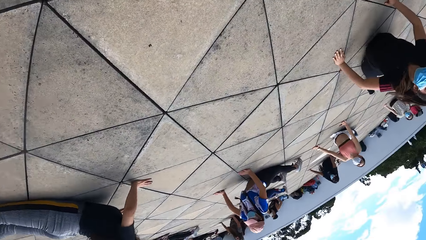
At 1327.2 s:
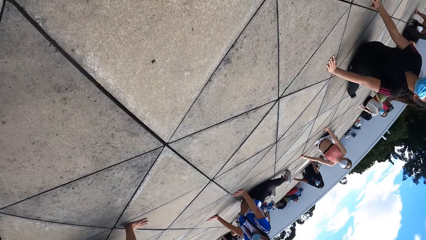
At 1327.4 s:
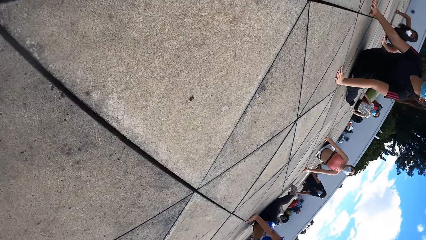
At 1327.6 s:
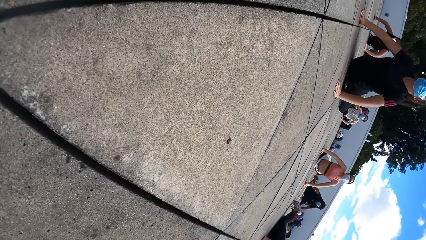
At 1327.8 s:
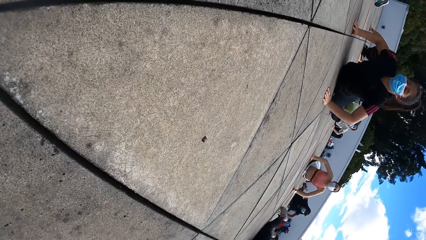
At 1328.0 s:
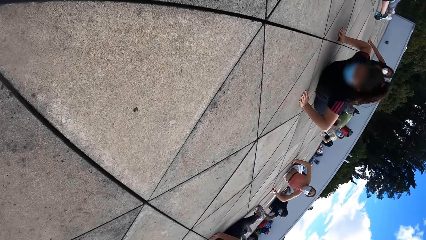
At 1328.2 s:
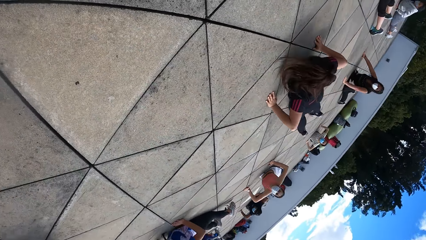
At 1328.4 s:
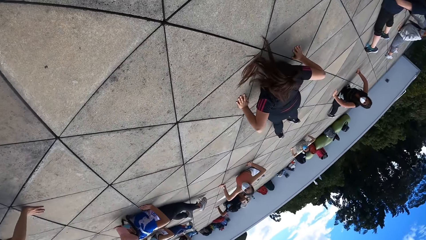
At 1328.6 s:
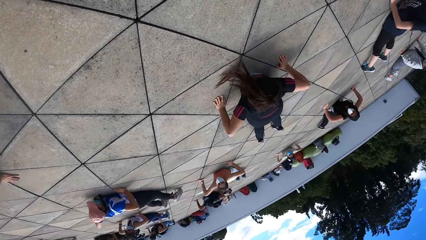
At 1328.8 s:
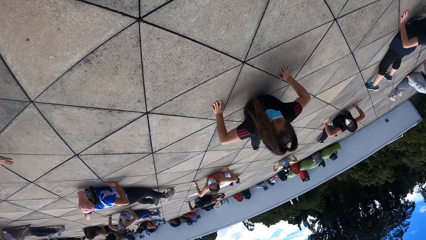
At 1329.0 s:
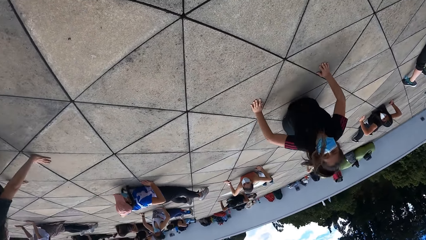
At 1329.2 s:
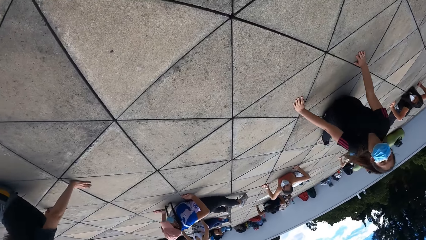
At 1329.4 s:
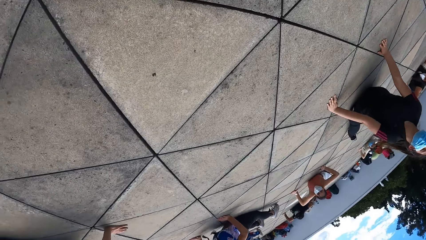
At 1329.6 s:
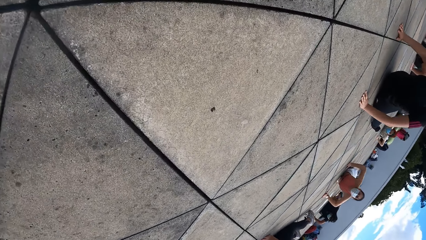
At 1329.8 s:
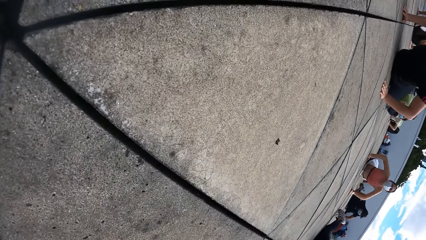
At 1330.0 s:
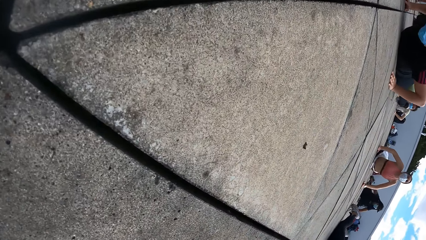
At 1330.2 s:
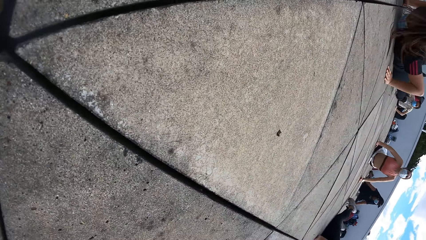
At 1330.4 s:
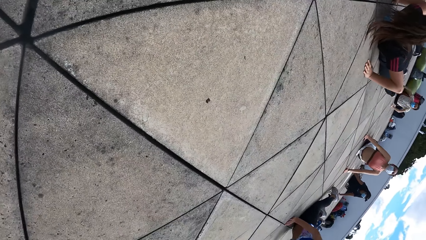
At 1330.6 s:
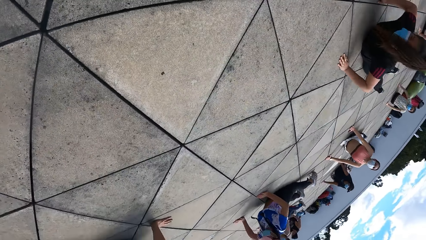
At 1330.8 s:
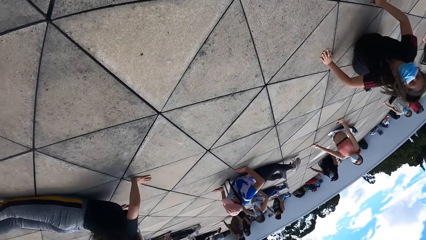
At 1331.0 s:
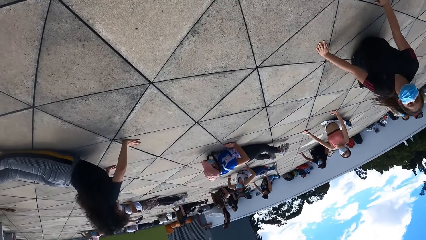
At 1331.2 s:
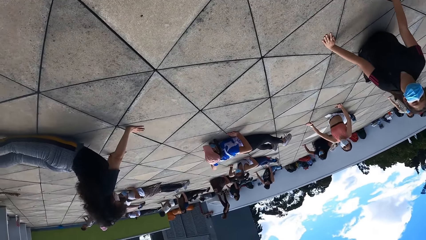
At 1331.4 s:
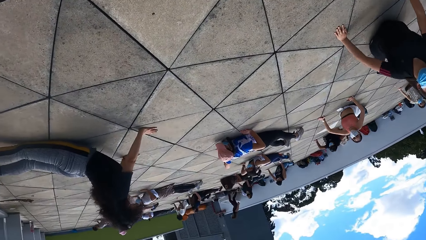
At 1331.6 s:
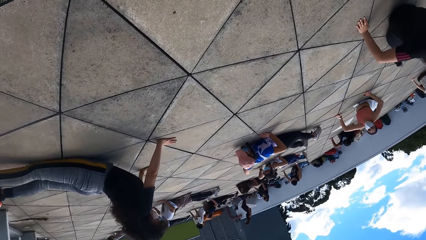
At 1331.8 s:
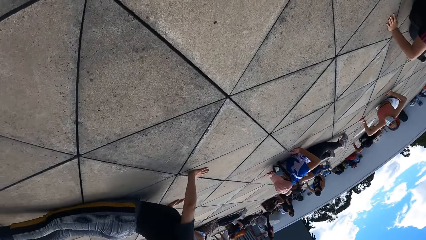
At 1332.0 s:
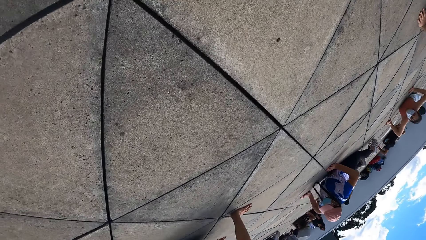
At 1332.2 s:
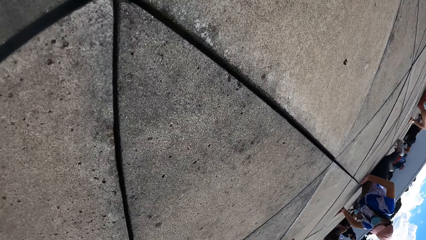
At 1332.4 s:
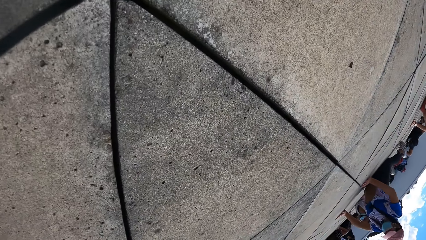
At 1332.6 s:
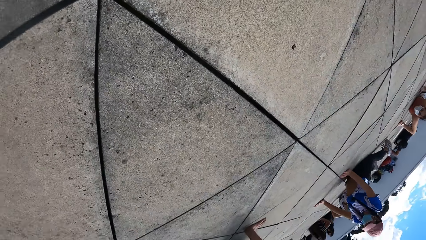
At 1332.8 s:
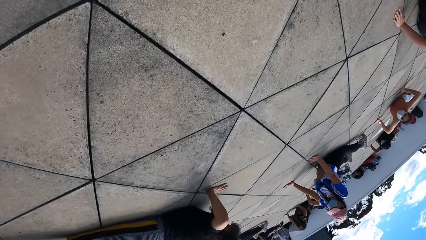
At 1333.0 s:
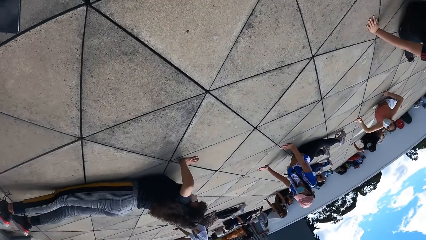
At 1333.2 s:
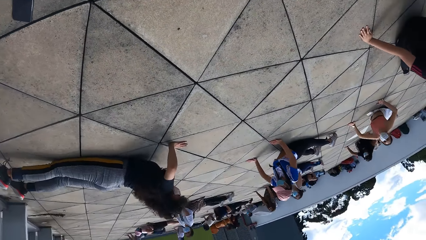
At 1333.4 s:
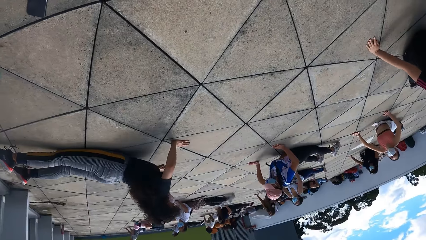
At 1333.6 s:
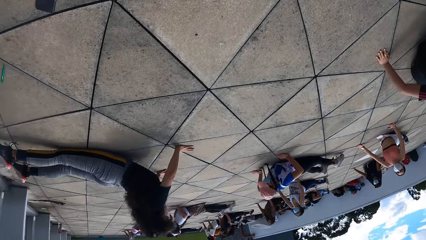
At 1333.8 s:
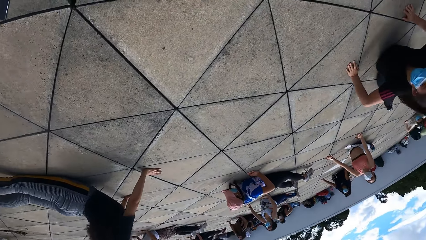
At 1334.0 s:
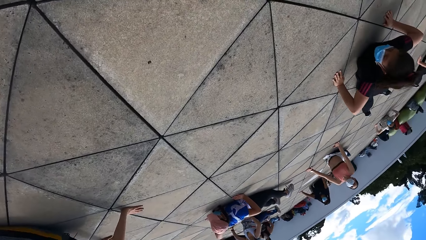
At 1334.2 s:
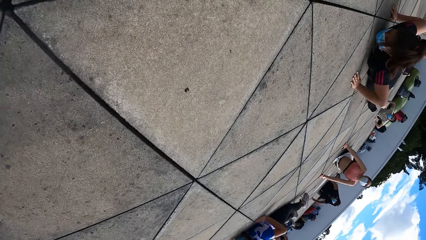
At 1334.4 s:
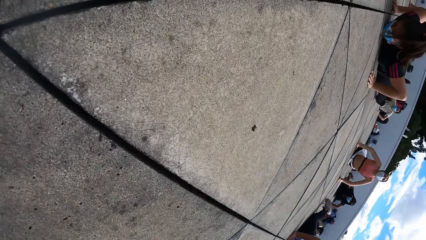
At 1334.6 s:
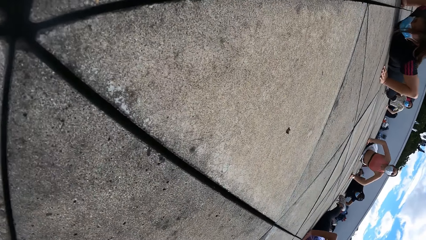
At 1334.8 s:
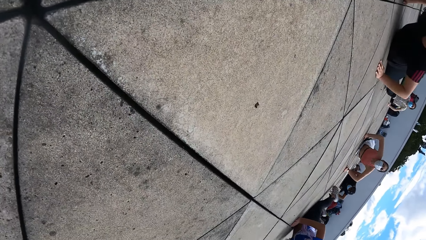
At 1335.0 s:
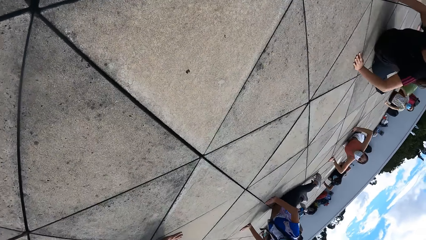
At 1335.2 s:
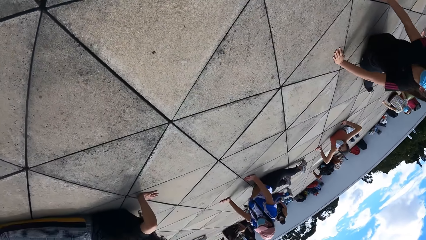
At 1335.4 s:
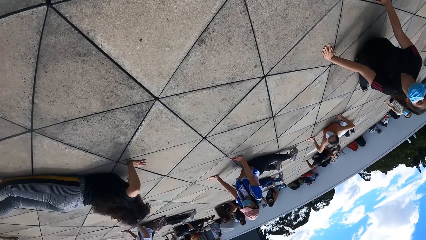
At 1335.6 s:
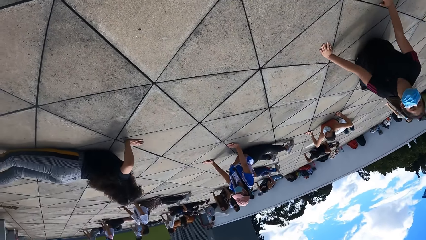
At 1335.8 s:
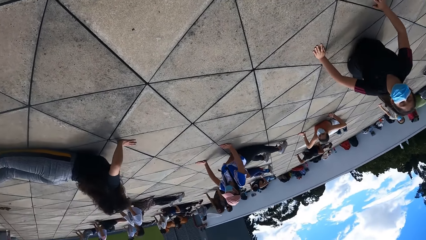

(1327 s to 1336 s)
The group does press ups with the camera wearer. A person exercises press ups on the floor. The camera wearer exercises press ups on the floor.

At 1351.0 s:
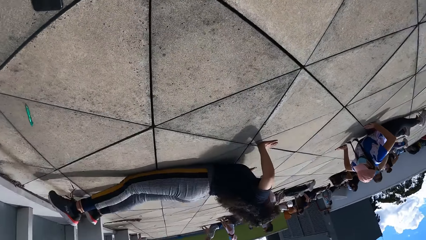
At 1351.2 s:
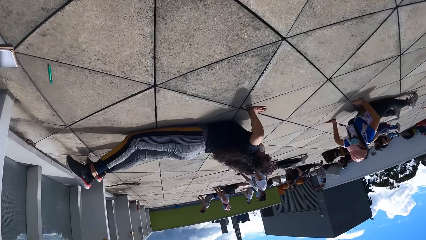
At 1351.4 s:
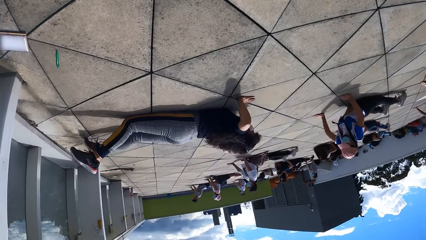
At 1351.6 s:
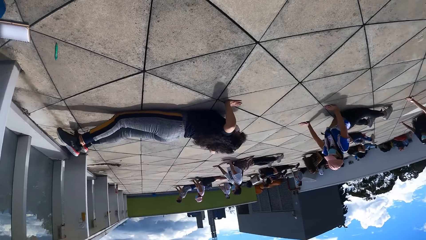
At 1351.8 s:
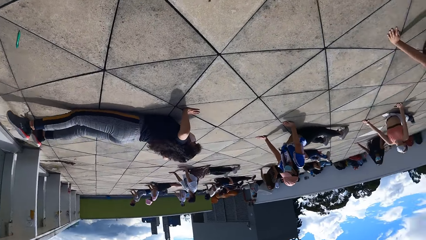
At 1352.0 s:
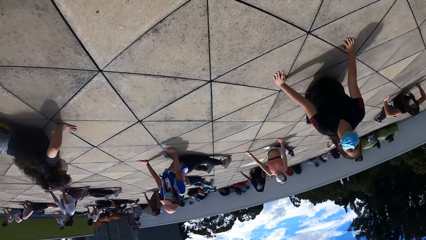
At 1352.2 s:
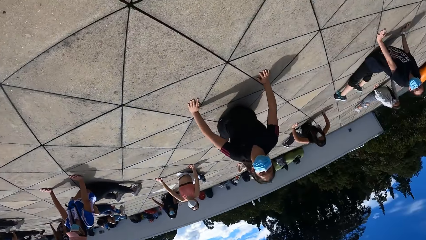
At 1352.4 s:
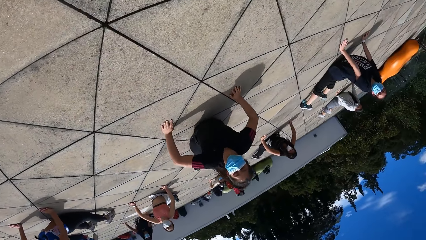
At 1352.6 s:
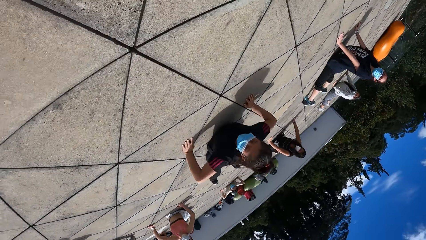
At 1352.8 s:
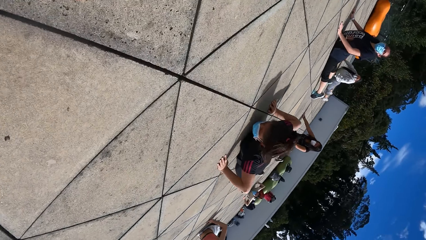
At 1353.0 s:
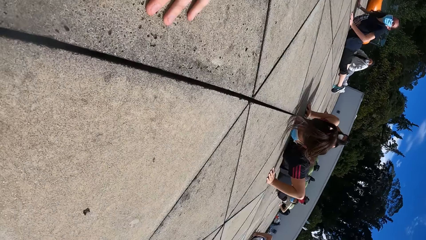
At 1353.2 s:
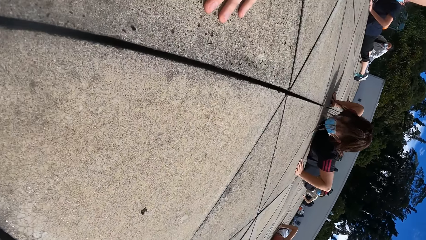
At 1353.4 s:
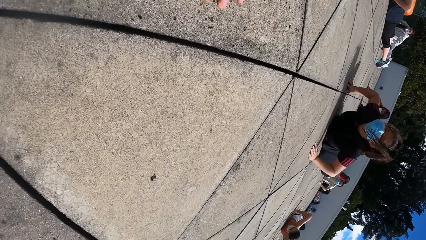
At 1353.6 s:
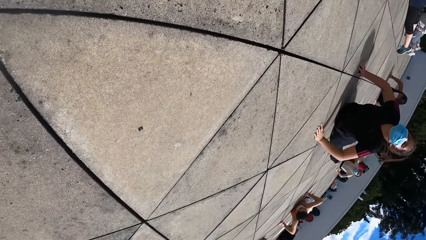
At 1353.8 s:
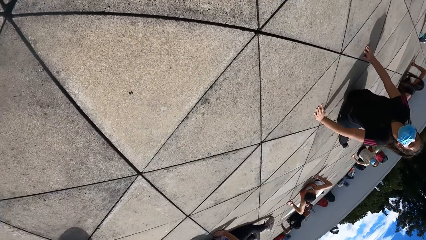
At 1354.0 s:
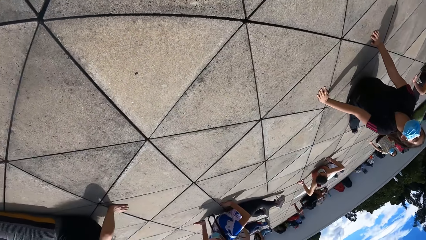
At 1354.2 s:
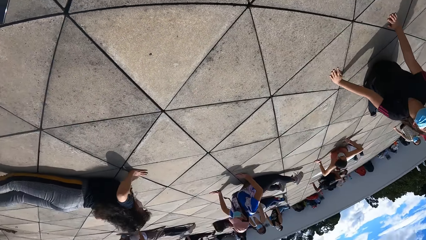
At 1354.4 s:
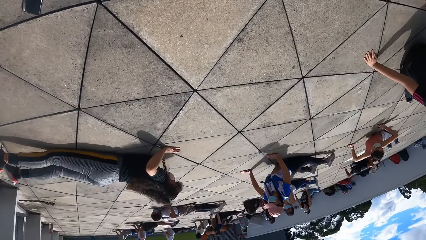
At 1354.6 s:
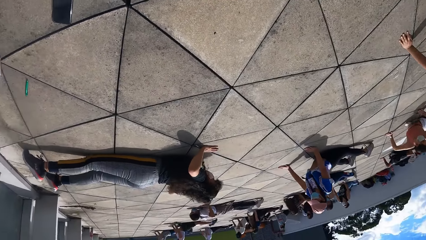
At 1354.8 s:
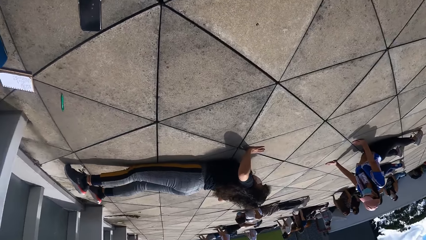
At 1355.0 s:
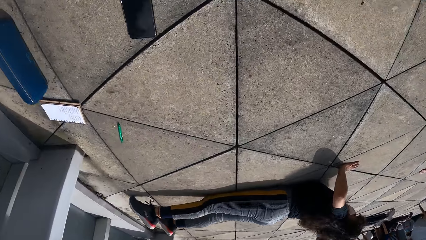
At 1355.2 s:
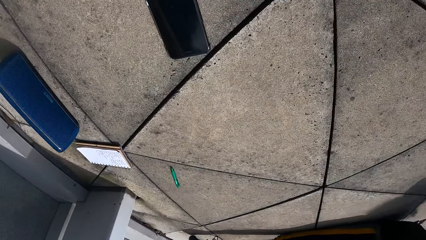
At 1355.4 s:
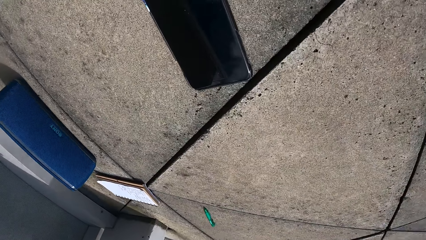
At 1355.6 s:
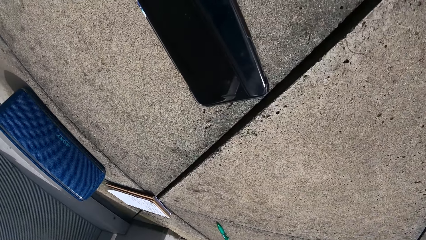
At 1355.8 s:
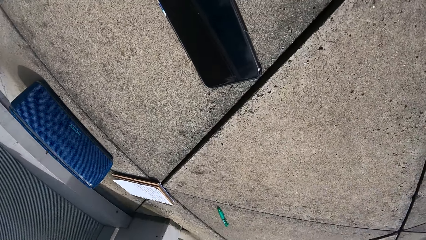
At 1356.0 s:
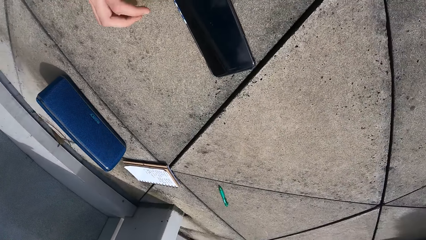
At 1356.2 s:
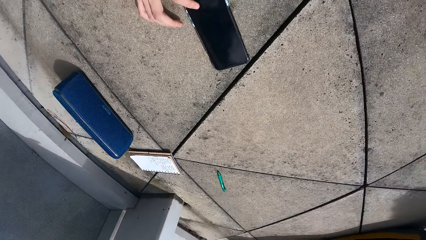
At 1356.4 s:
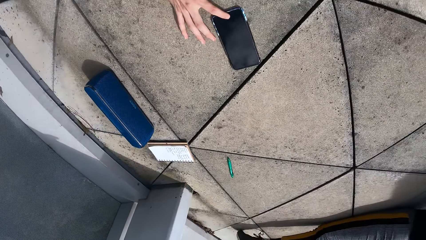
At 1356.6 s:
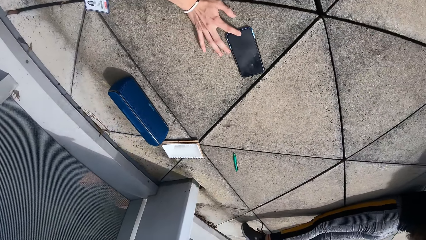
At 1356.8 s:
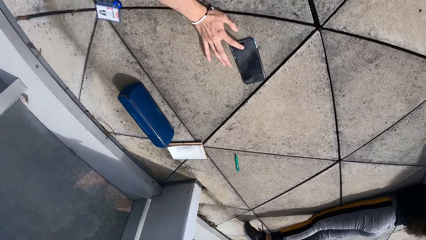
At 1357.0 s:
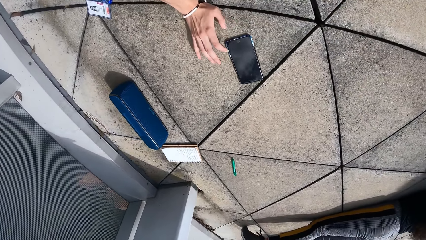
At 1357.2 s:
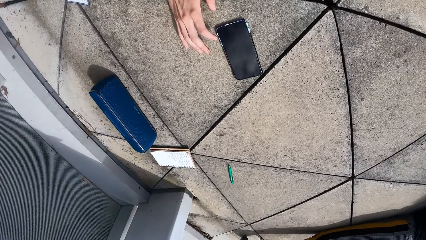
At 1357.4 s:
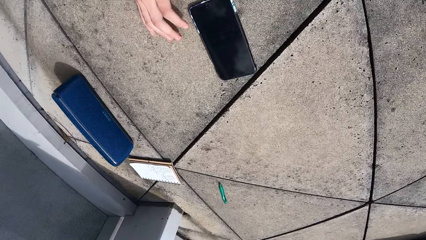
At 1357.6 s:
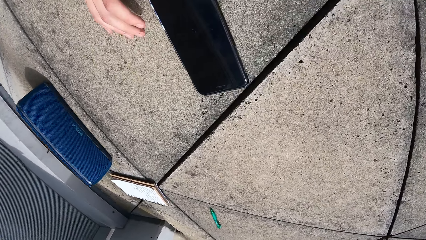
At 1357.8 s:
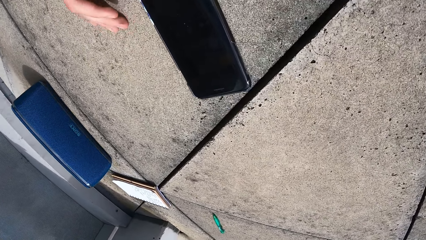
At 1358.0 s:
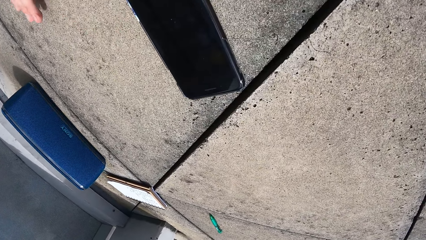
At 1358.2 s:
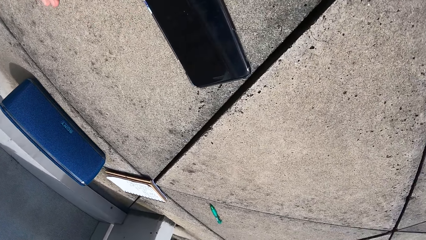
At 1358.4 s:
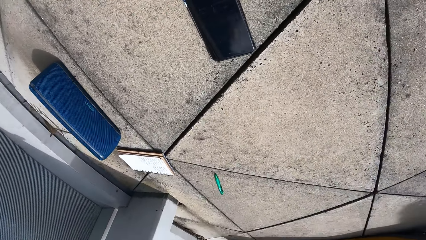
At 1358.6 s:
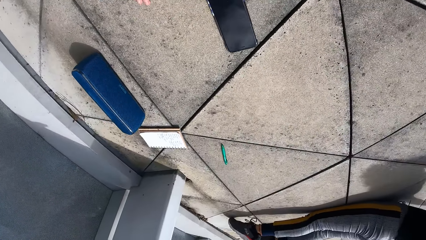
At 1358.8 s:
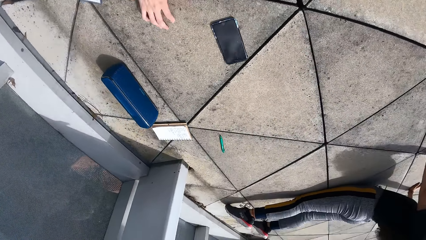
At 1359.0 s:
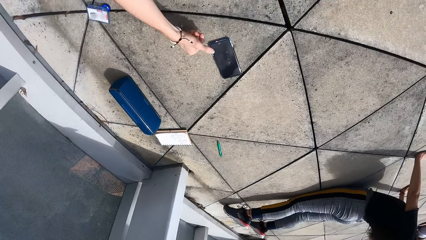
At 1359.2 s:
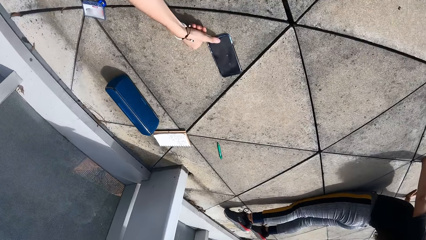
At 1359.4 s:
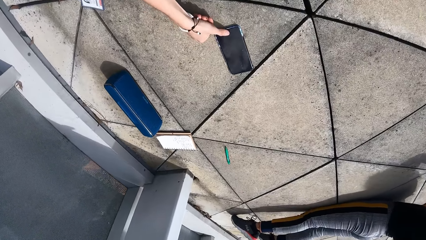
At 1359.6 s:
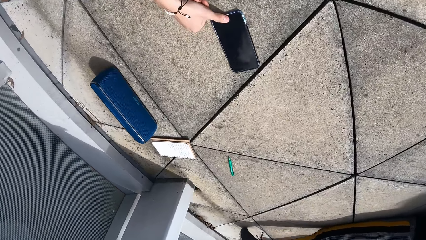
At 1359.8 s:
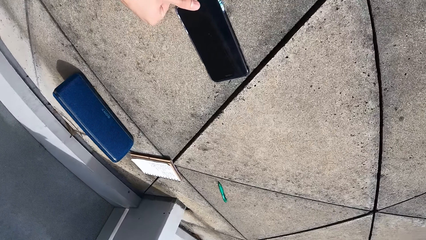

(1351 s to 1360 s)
A person exercises press ups on the floor. The camera wearer exercises press ups on the floor. She operates the phone with her right hand. She exercises press ups on the floor.
